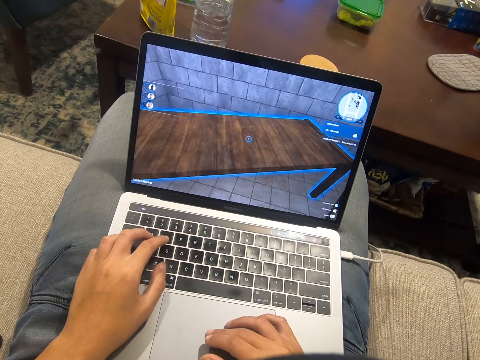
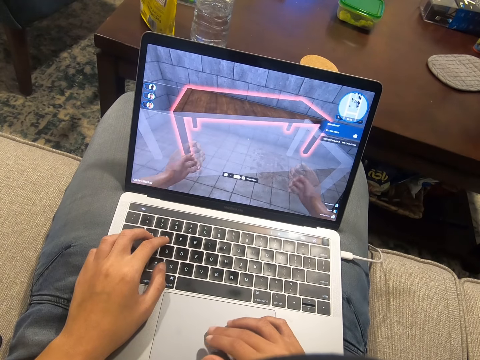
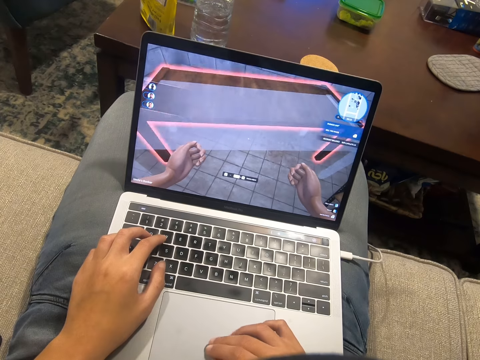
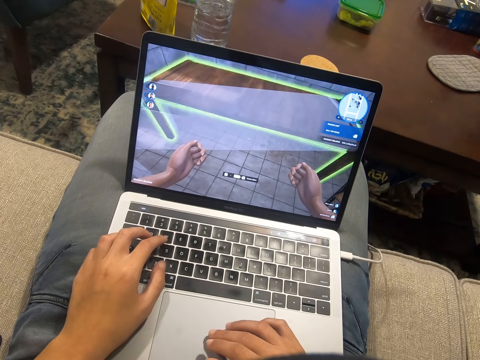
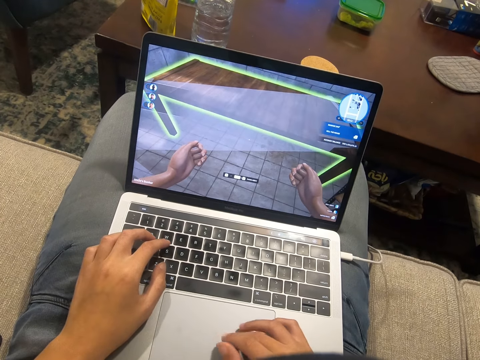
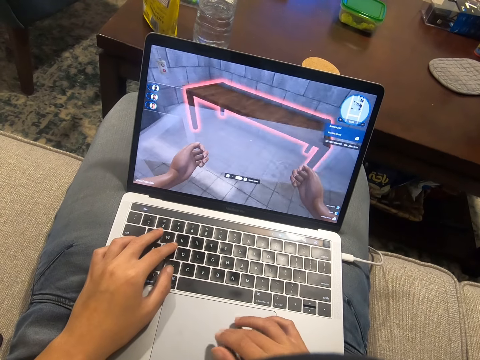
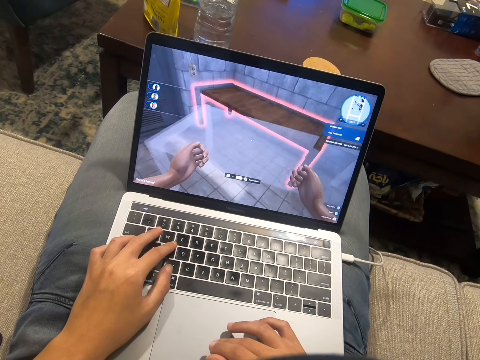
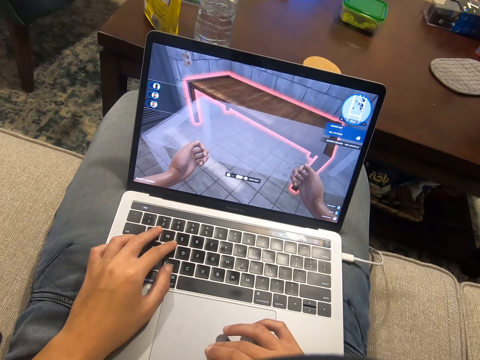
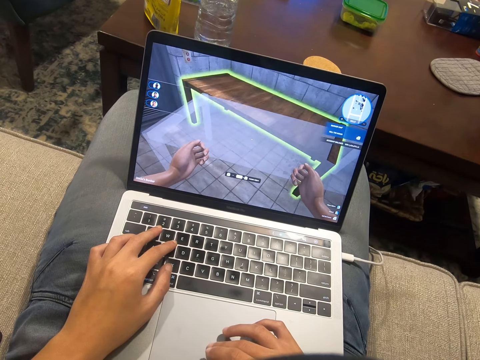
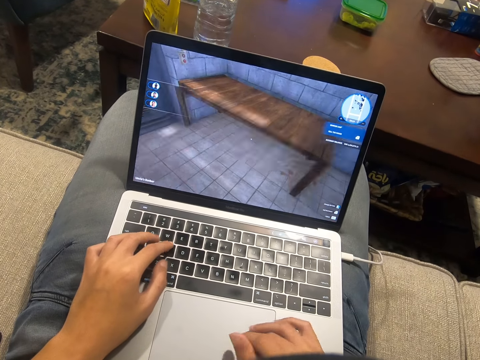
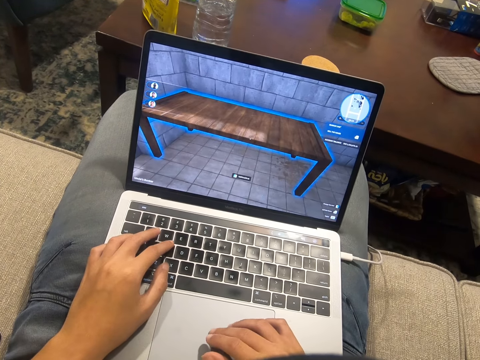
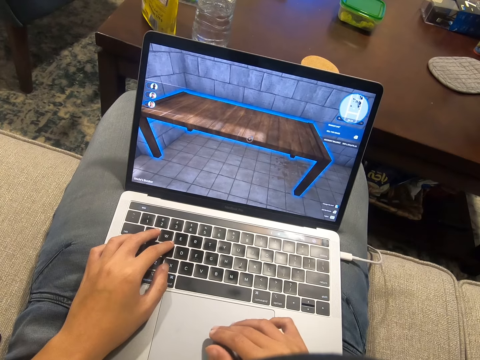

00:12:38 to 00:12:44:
The camera wearer presses keys on the keyboard. They scroll on the laptop.

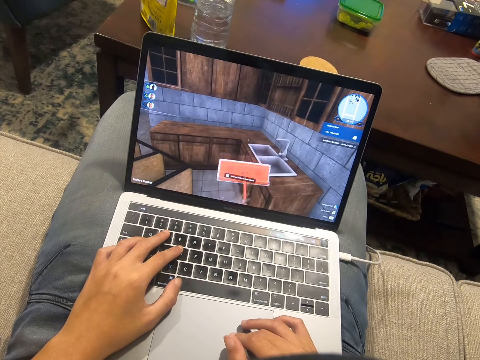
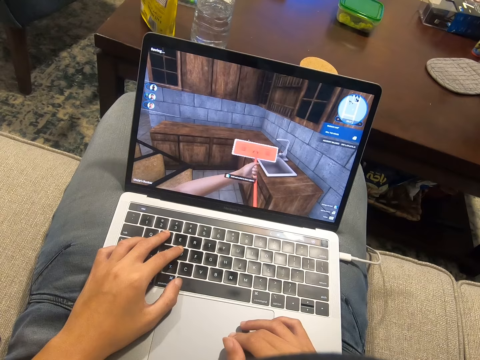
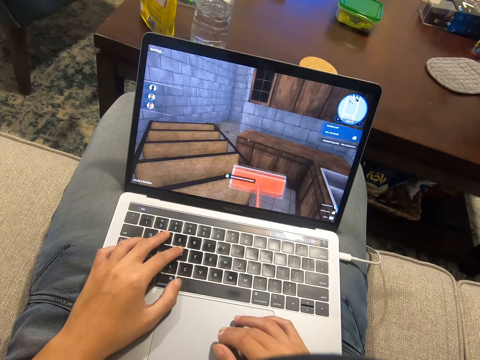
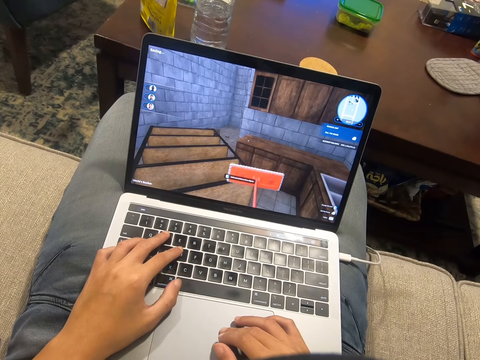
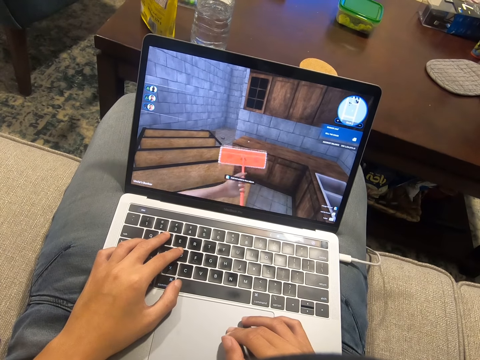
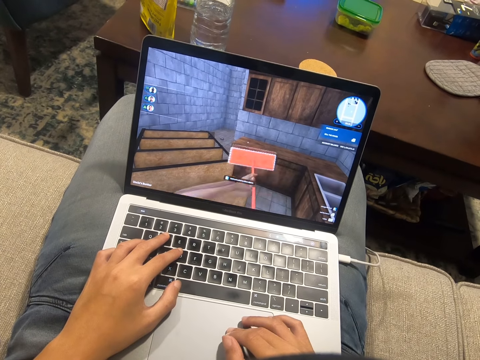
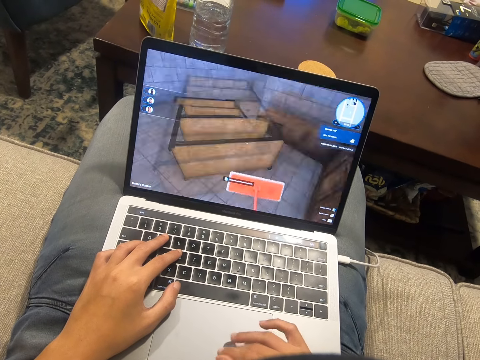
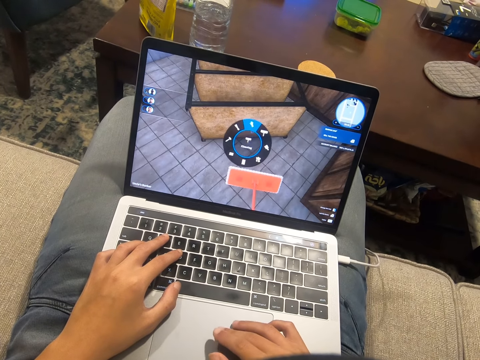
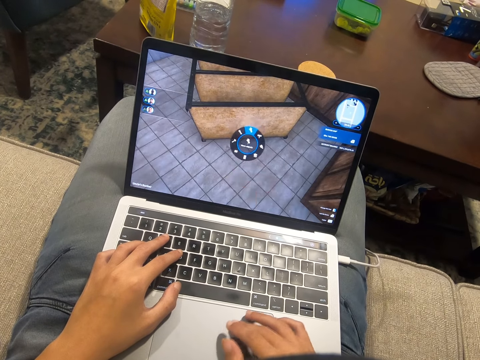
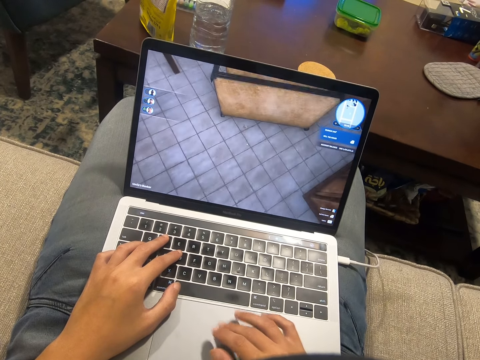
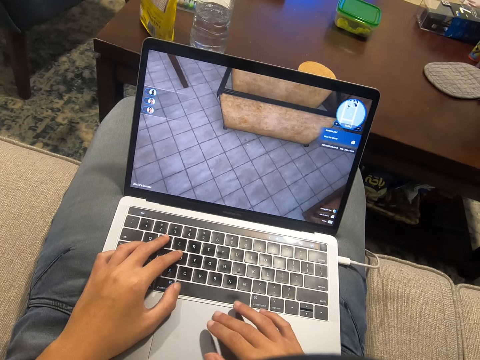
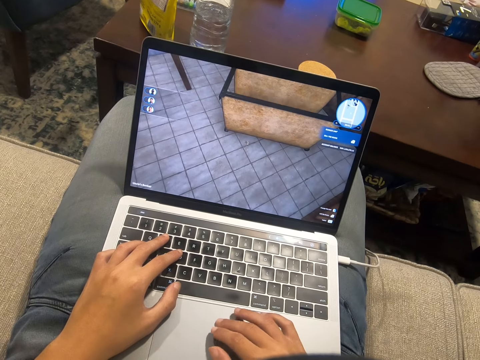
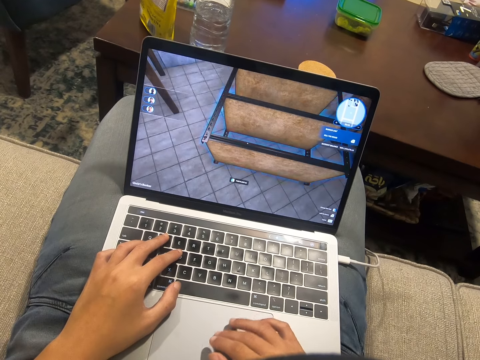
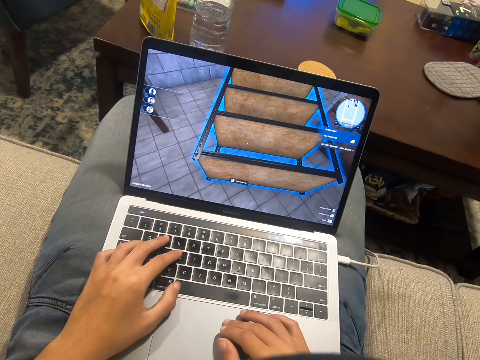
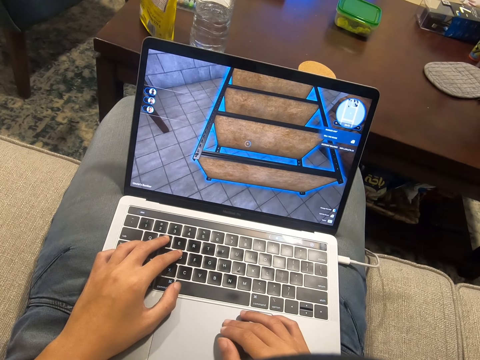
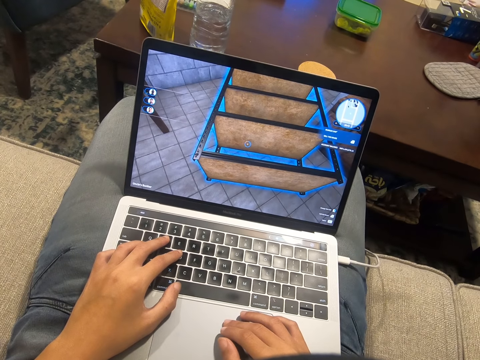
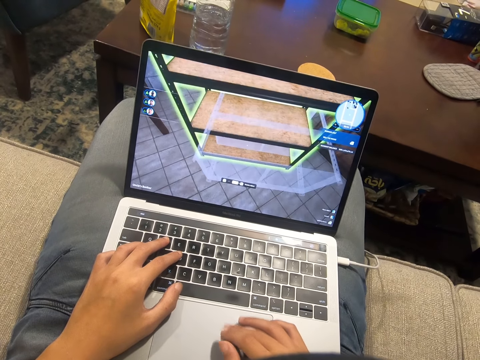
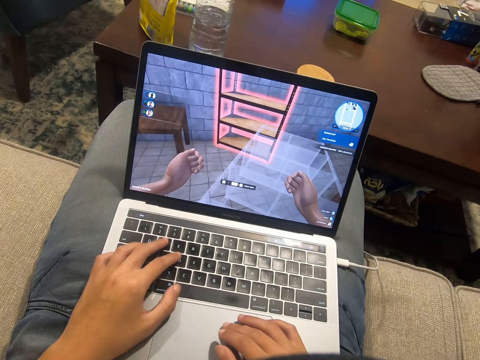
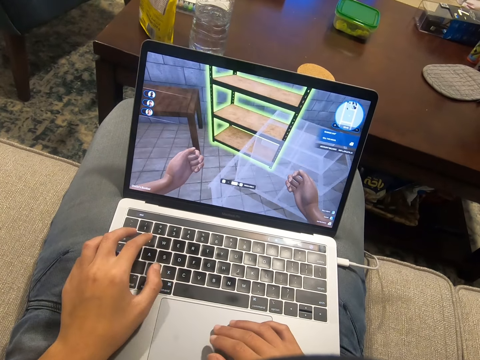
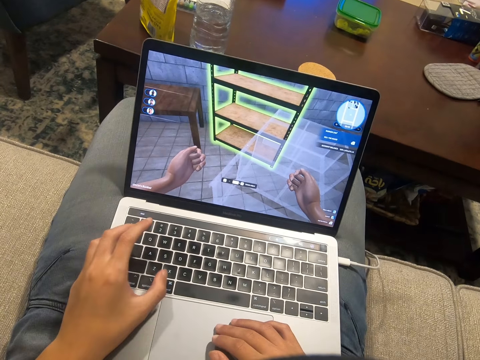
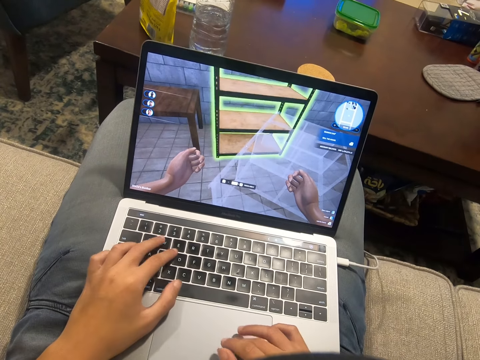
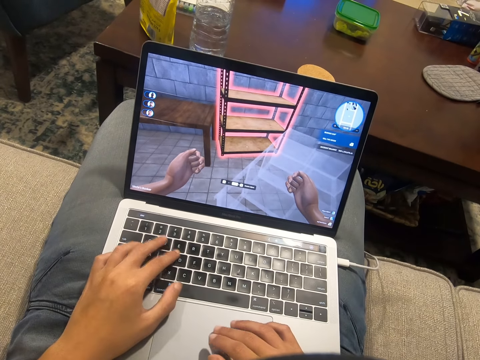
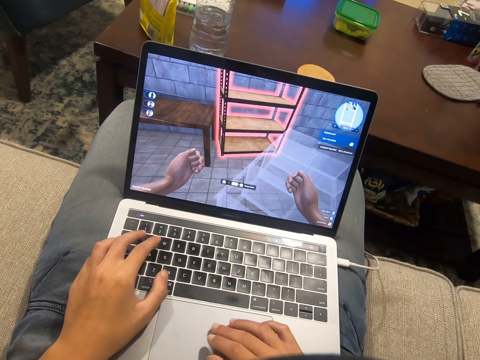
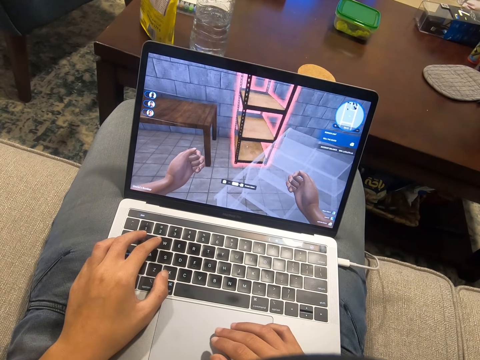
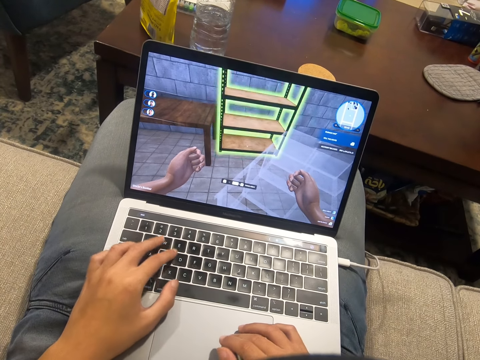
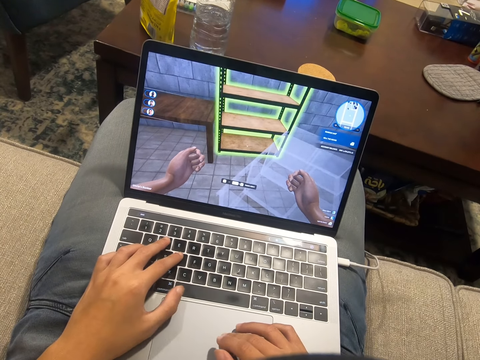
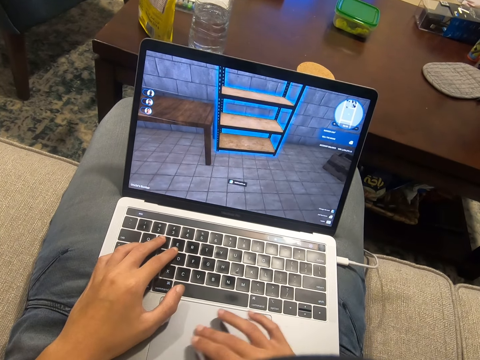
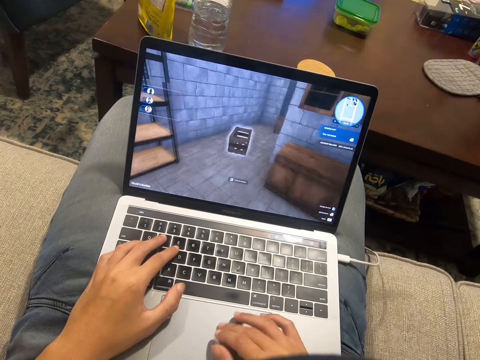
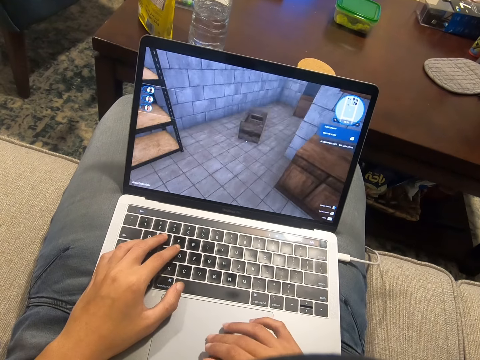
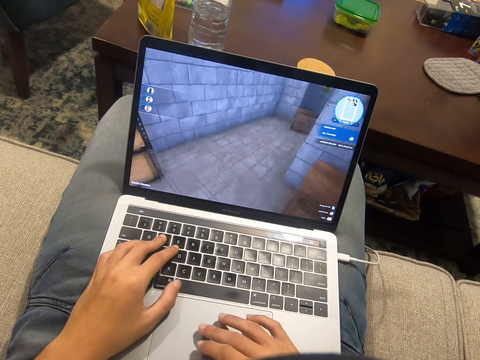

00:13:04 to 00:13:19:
The camera wearer uses the laptop. They scroll on the laptop. They type on the laptop.

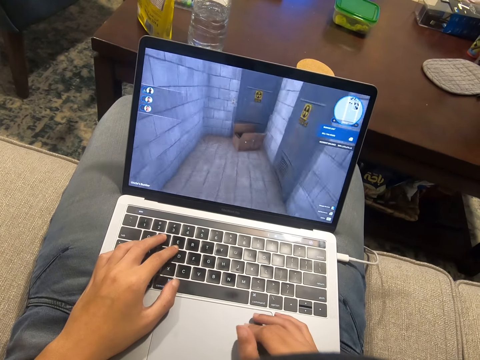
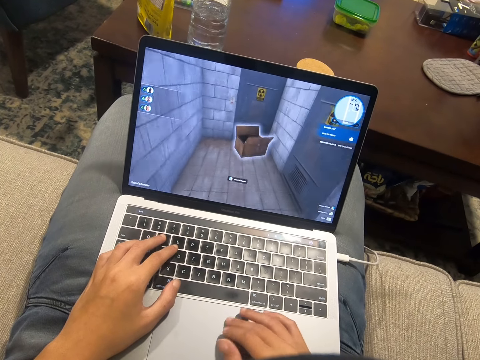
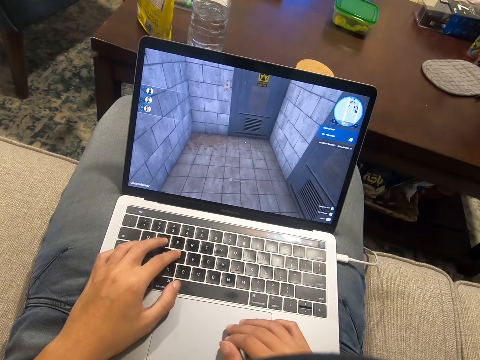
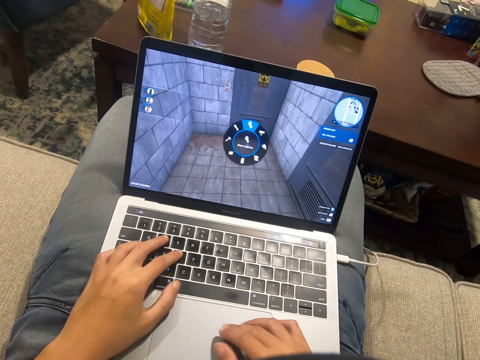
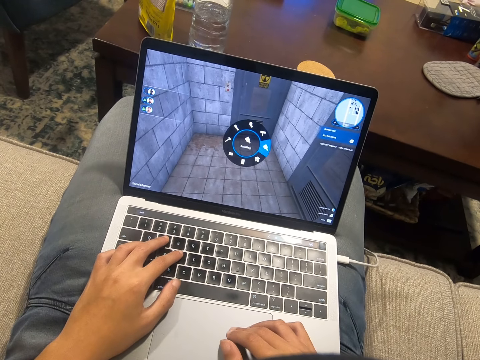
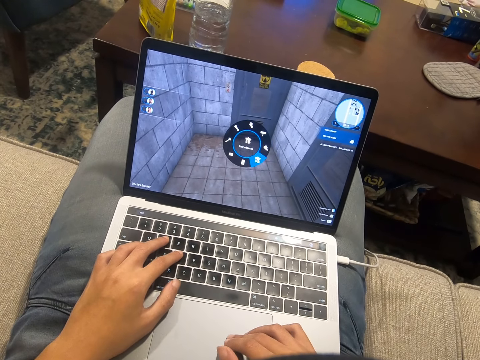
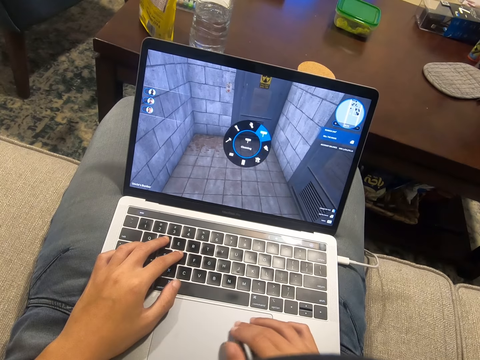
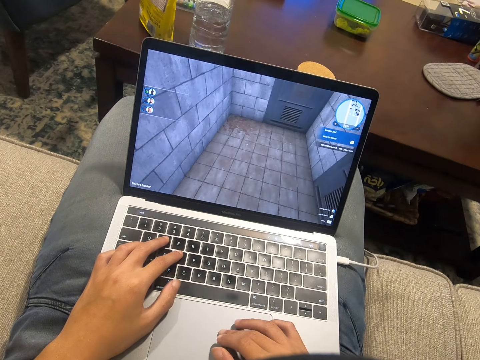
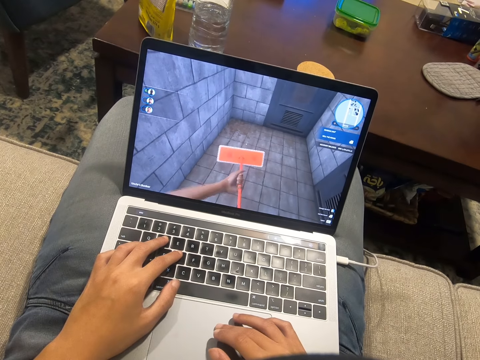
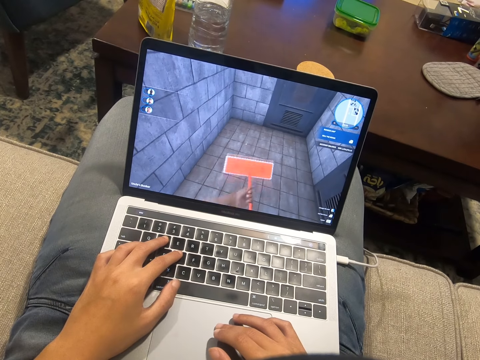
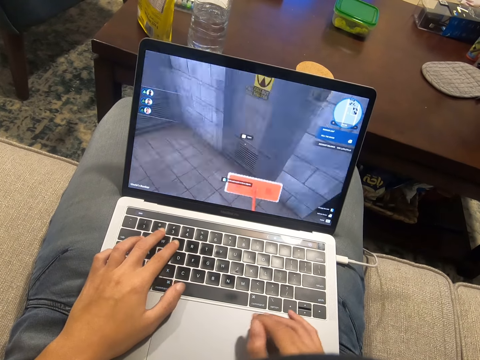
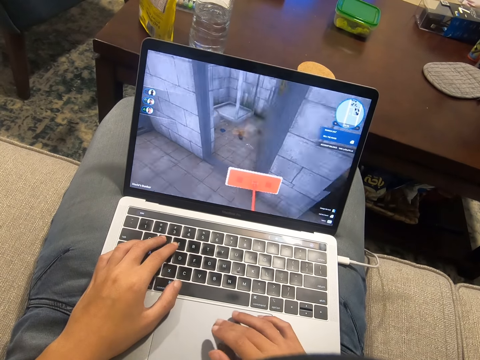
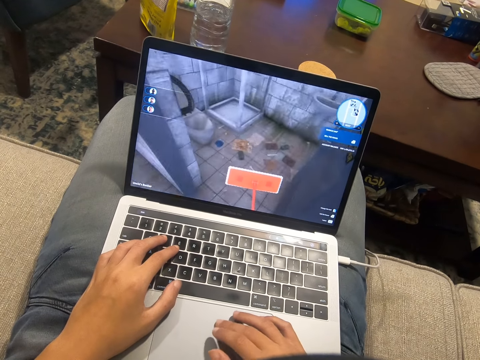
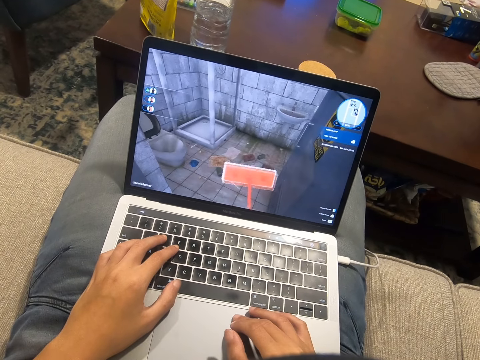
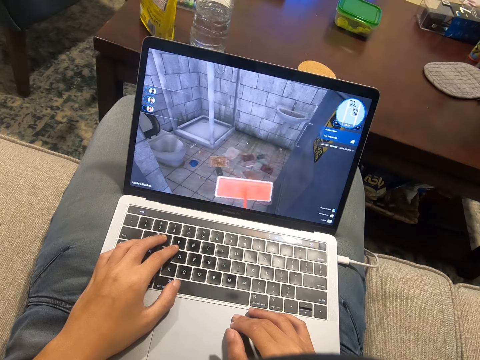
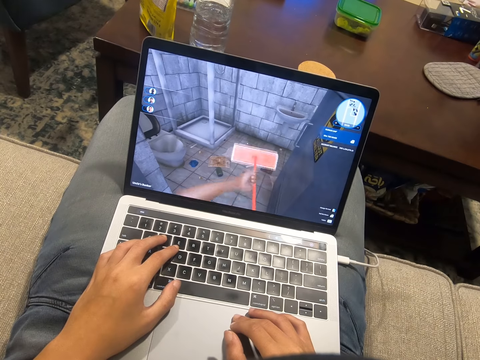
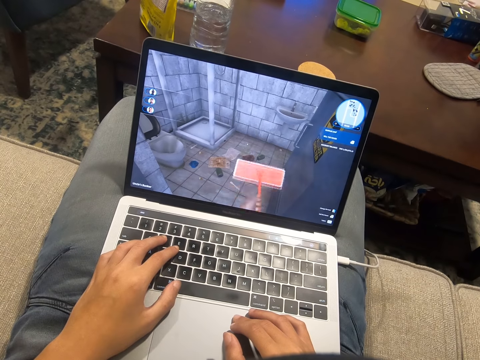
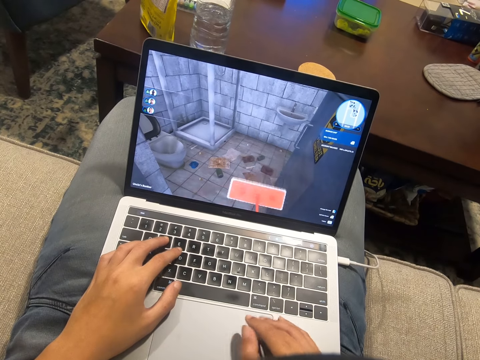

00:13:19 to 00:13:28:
The camera wearer scrolls on the laptop.
